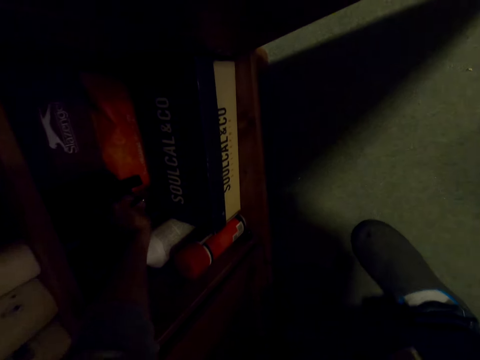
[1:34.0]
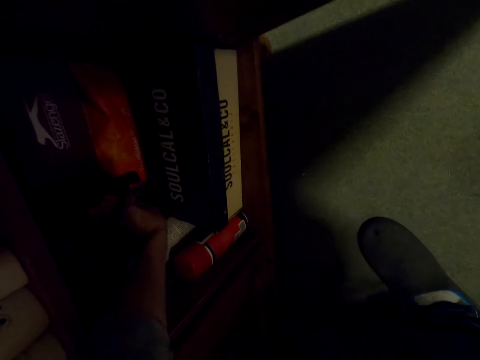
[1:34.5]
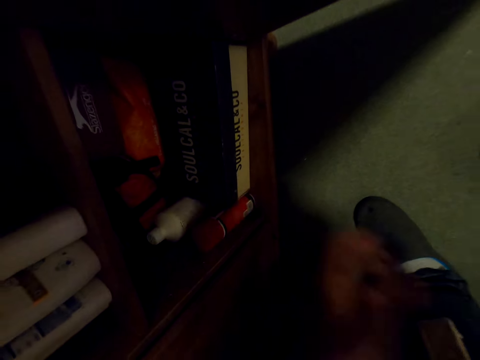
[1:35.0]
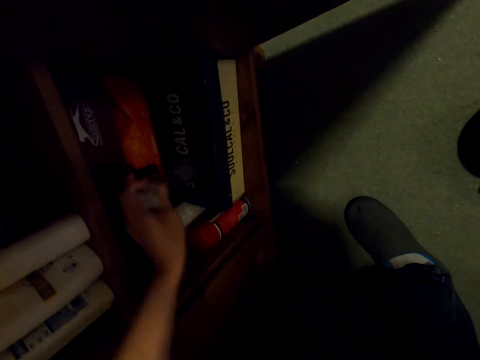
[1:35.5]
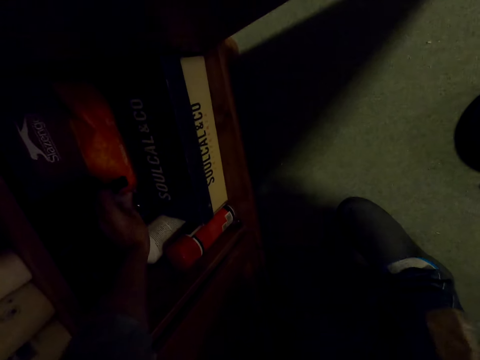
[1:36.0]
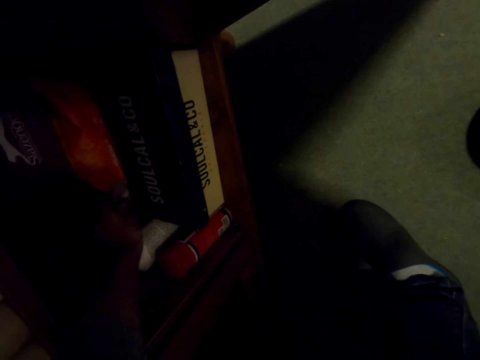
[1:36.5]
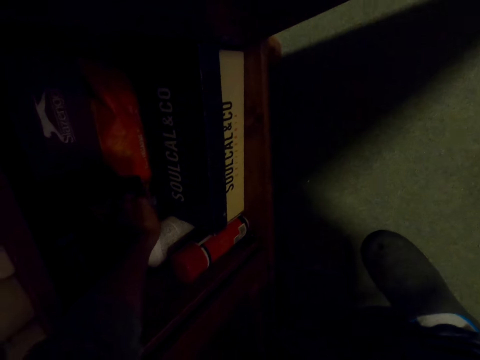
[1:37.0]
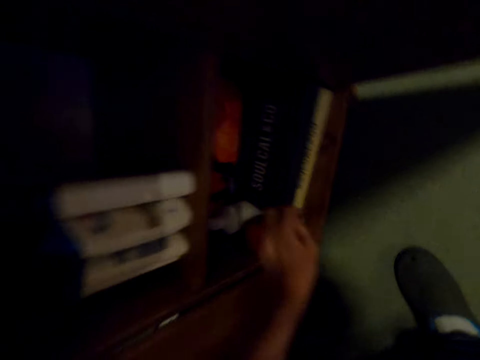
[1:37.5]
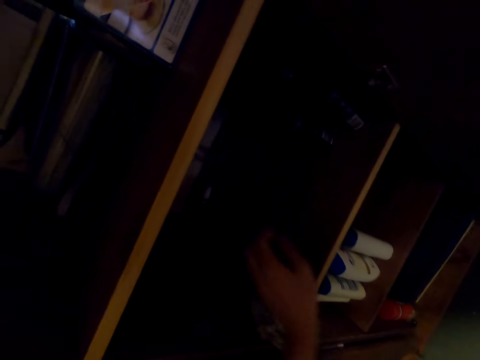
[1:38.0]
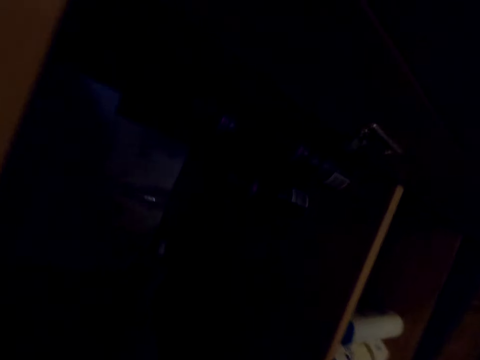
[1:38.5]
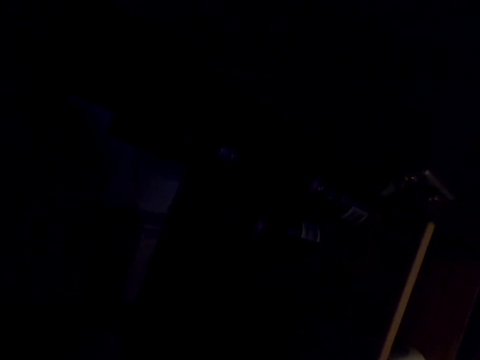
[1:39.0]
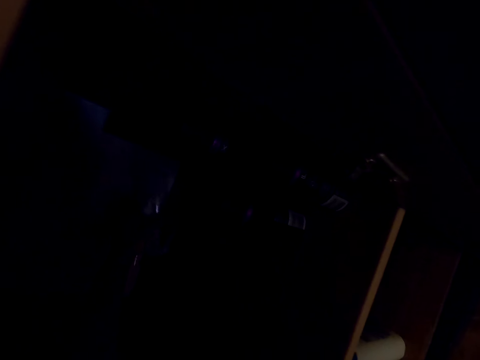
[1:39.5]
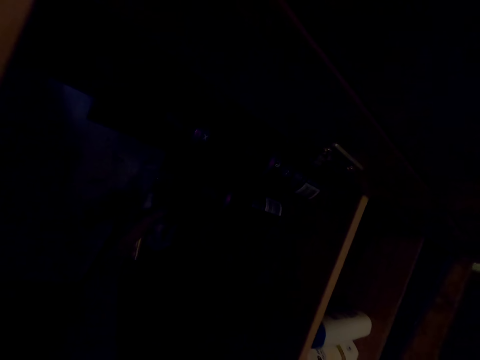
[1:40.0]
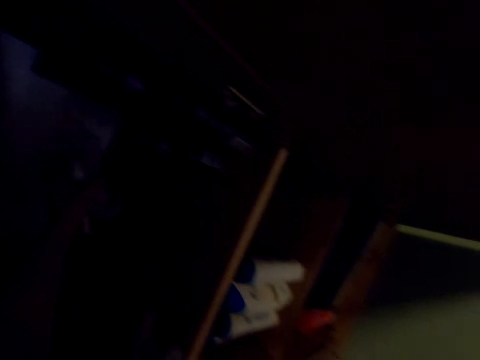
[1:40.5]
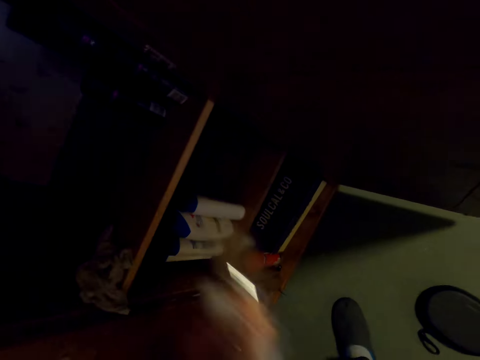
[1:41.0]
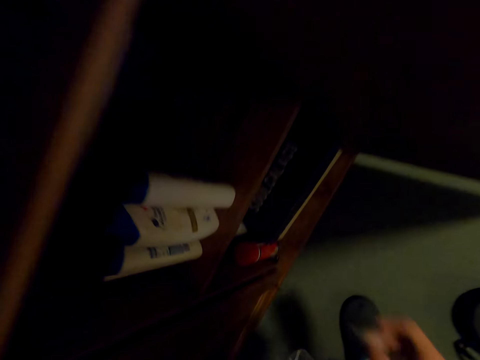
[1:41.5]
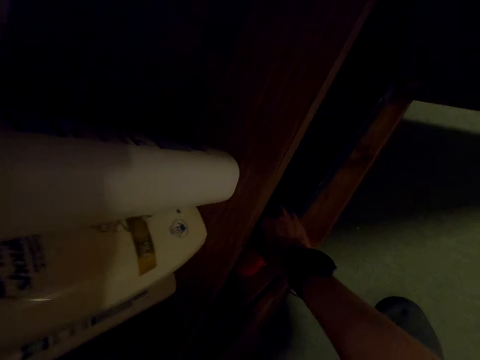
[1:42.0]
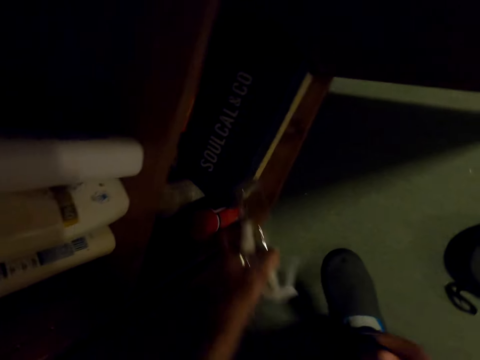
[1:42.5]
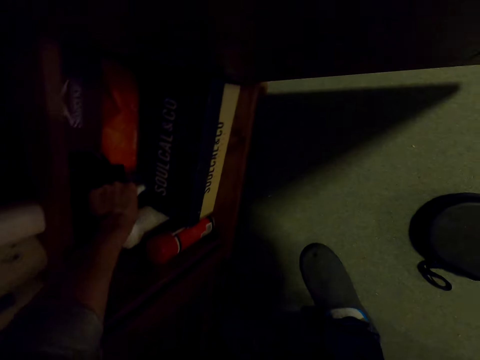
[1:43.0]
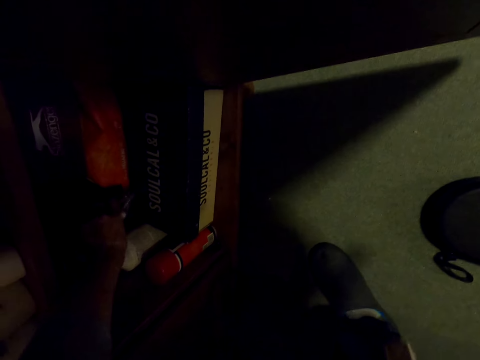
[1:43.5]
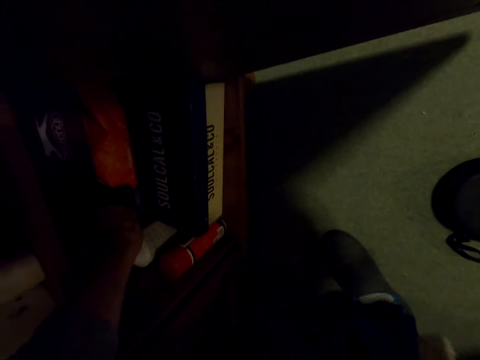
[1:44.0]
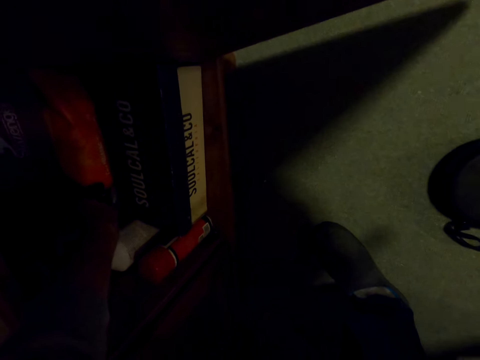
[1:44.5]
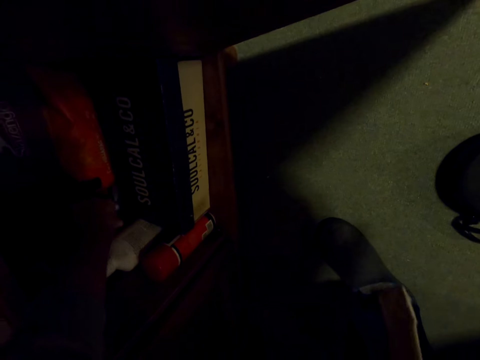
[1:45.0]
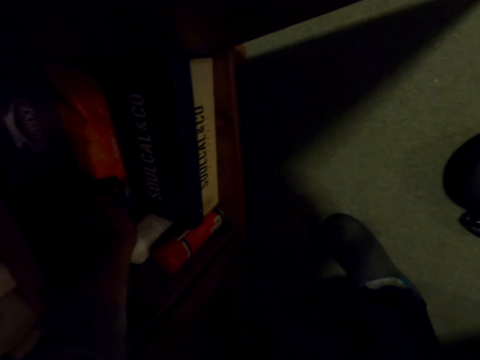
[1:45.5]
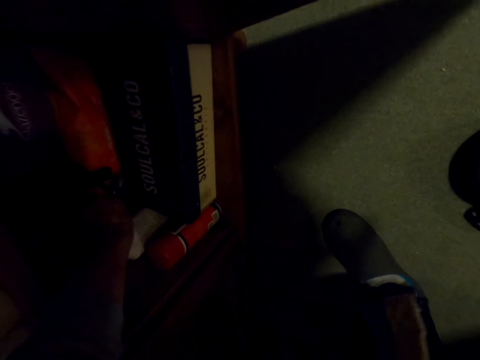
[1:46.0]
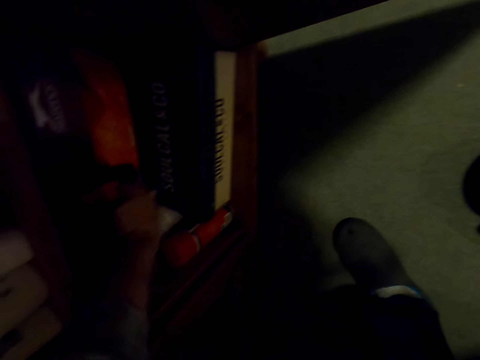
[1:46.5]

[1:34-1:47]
The camera wearer places the bottle in the cupboard. They put the bottle on a shelf again. They pick the bottle from the cupboard. They place the bottle on the cupboard.

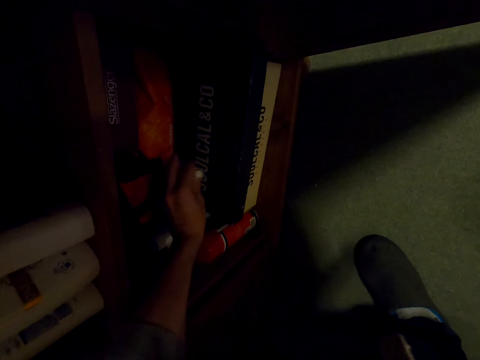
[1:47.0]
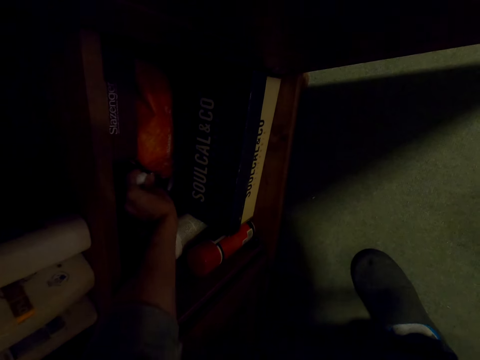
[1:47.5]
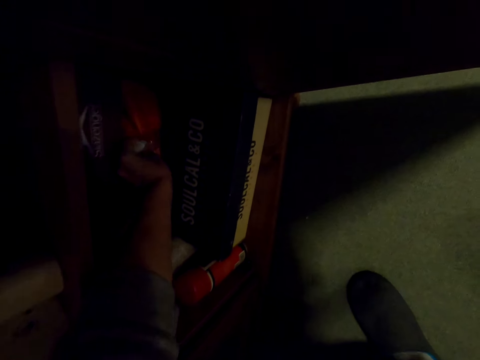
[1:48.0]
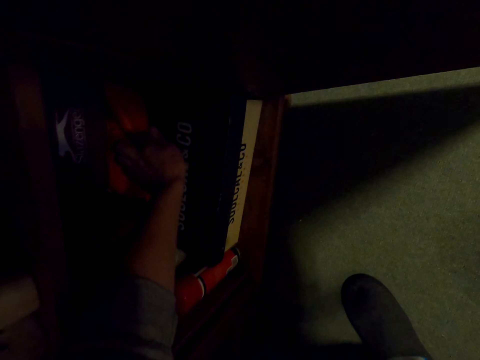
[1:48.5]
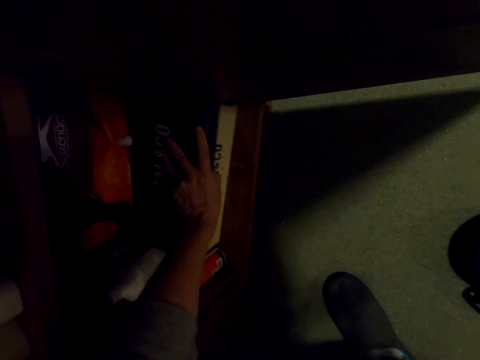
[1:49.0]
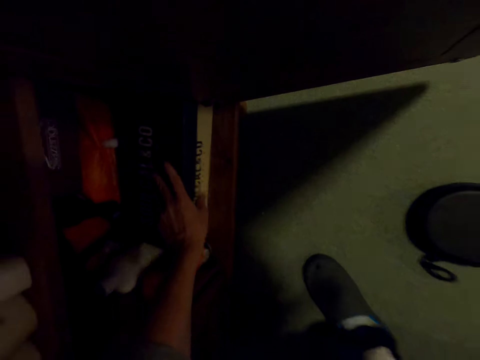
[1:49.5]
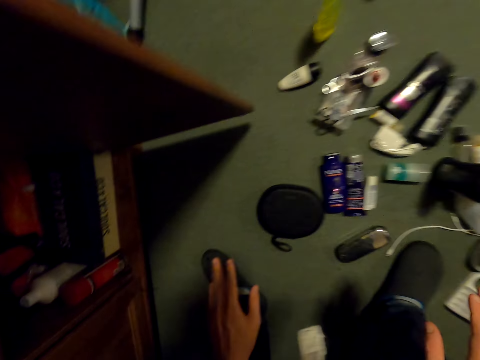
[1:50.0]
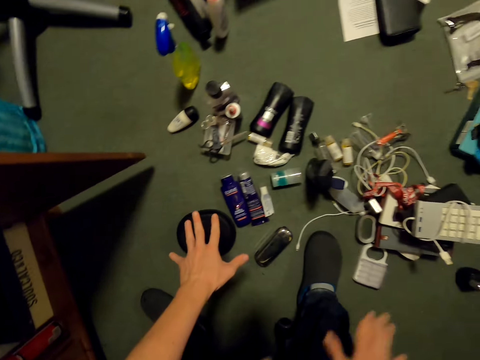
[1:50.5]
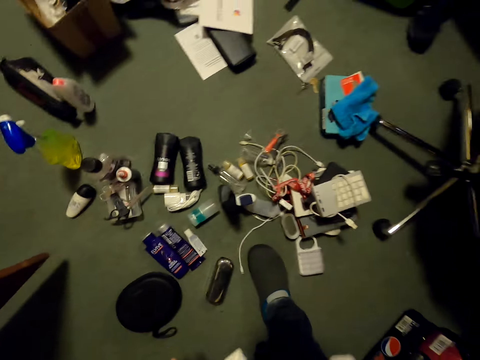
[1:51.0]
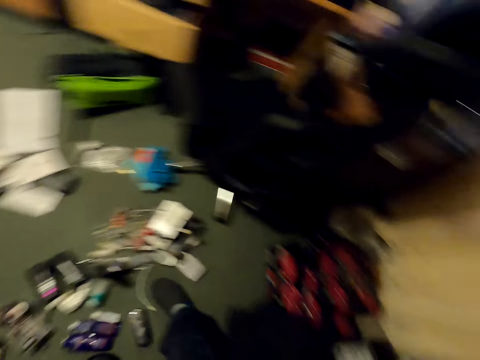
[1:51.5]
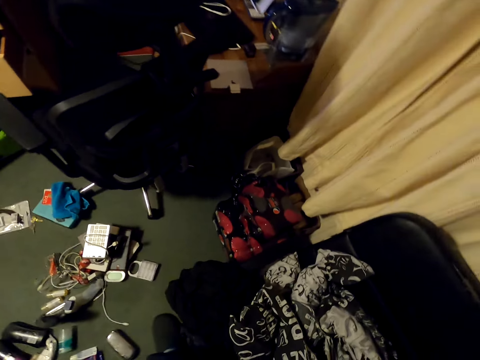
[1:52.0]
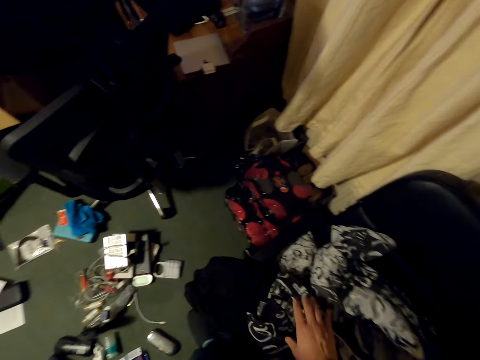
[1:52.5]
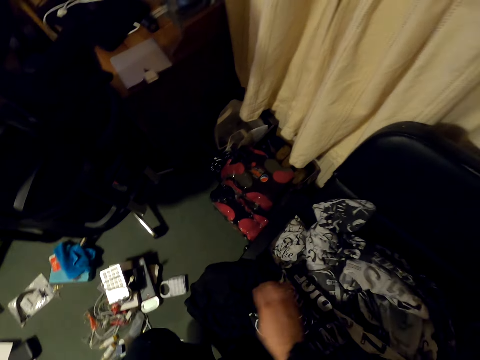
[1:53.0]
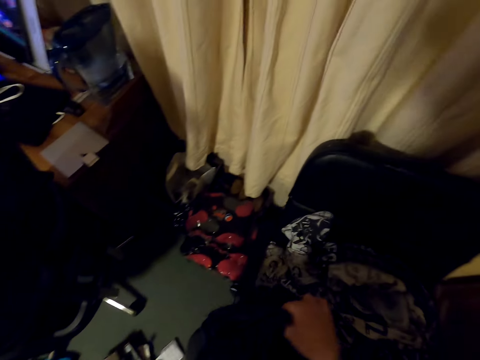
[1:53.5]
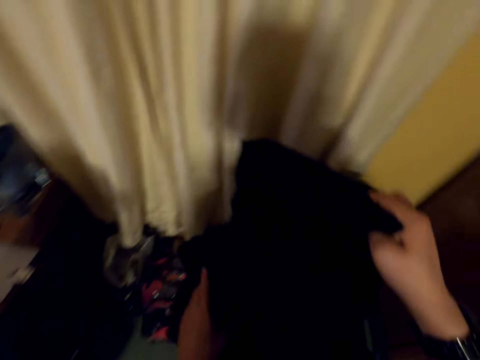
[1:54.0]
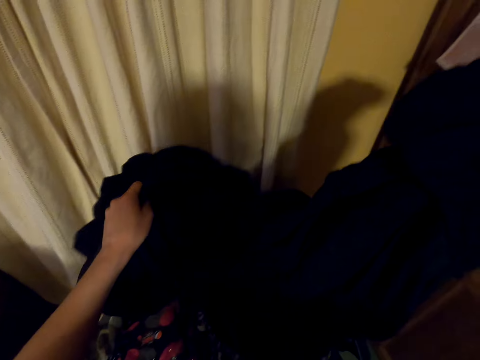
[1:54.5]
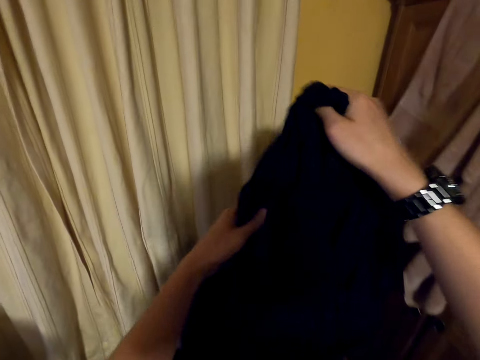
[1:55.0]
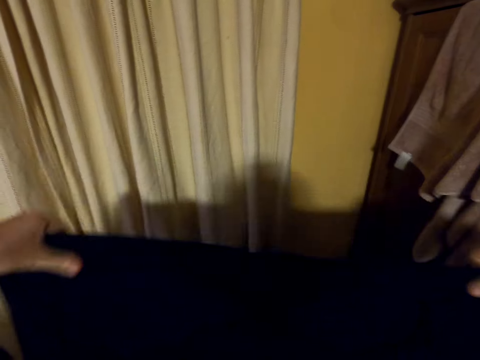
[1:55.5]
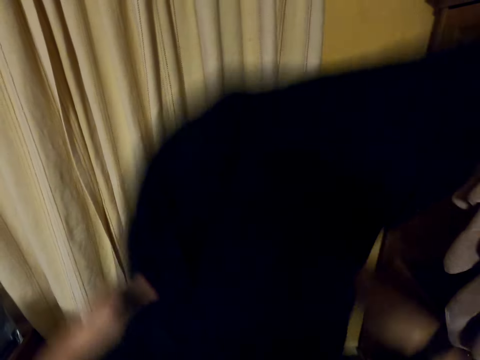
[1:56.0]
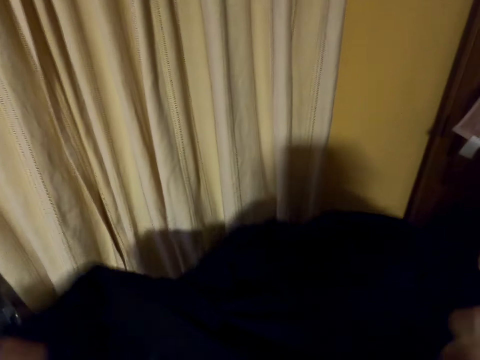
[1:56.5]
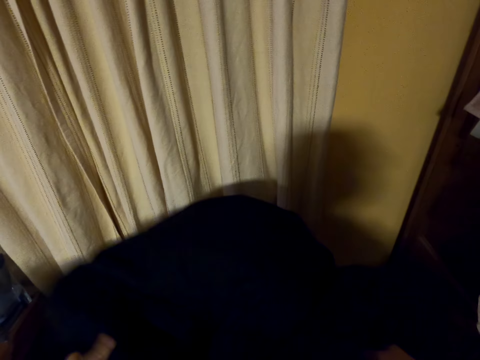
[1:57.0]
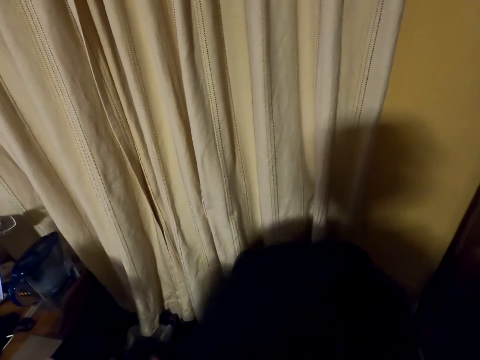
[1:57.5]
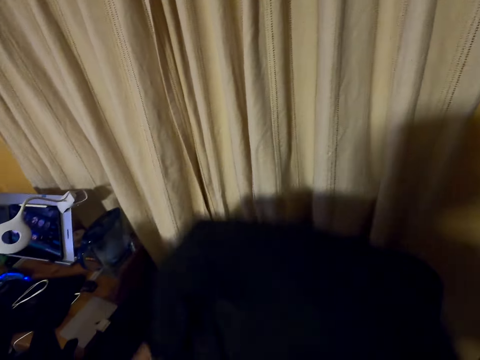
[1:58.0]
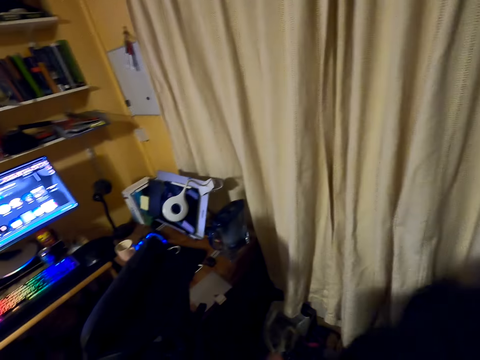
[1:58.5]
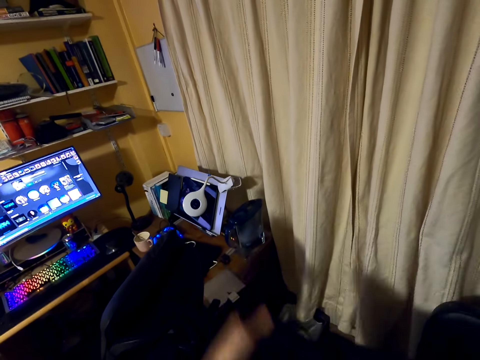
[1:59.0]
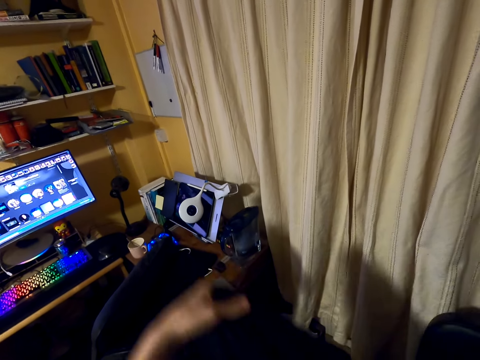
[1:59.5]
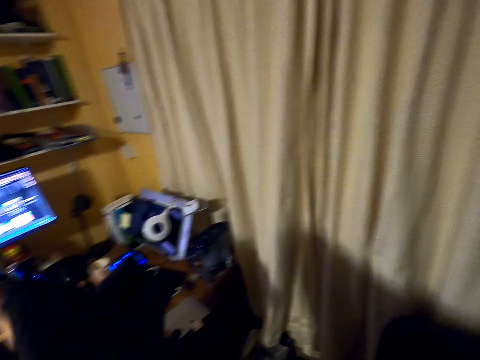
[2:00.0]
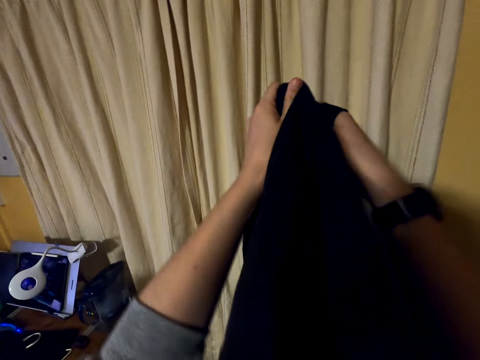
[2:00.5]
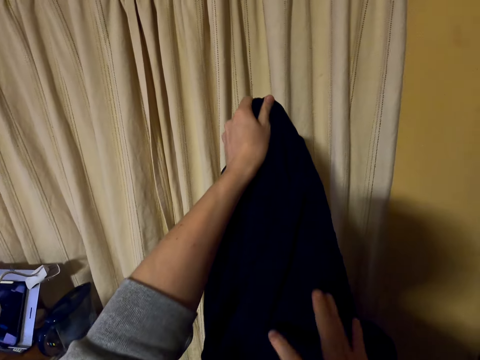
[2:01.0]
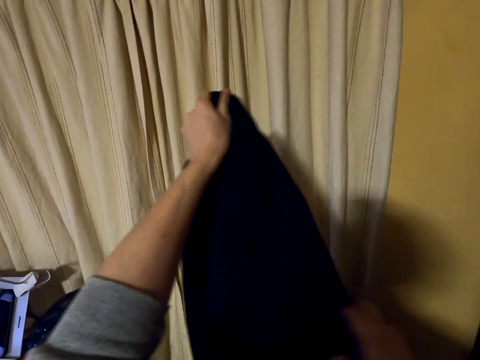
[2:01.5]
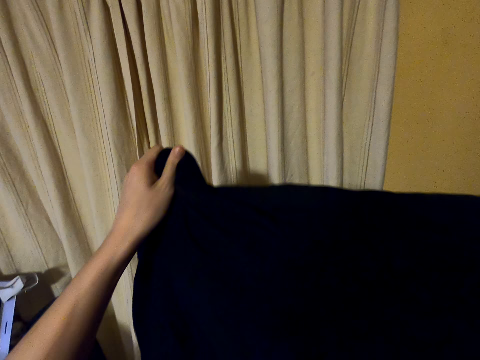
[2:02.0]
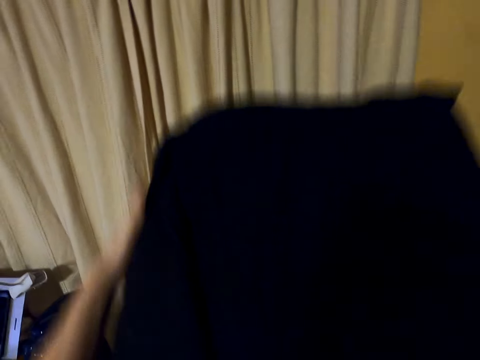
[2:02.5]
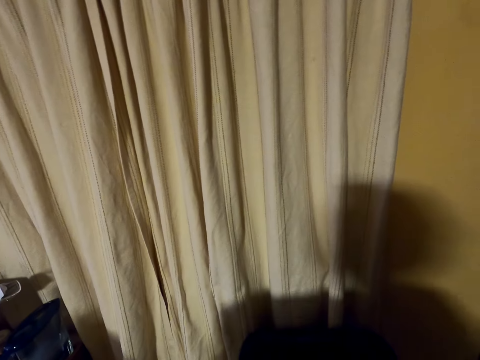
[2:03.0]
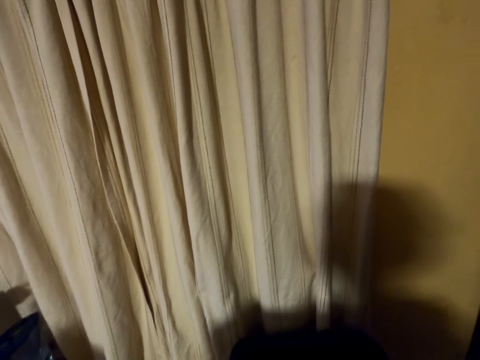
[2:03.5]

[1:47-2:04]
The camera wearer pushes a box. They turn around the room. They touch the clothes with both hands and pick the clothes. They fold the cloth. They wrap a sweater.
